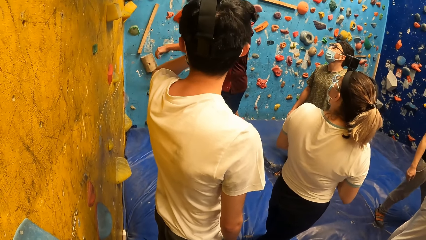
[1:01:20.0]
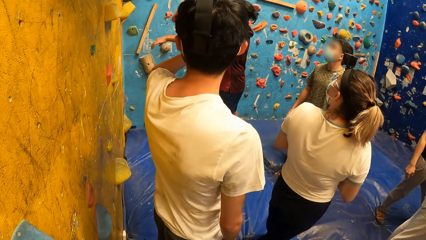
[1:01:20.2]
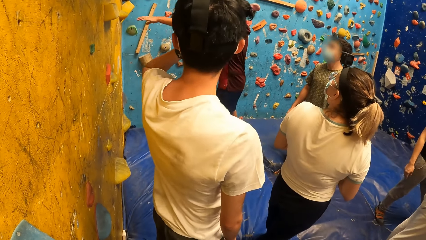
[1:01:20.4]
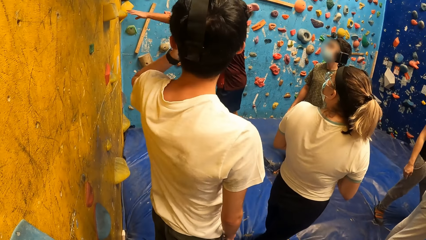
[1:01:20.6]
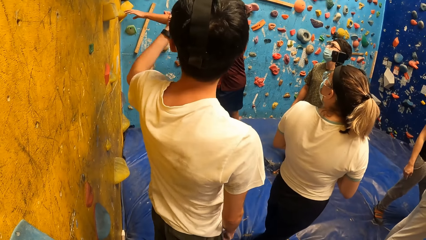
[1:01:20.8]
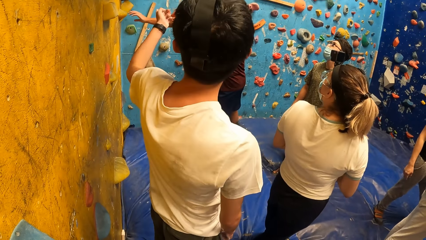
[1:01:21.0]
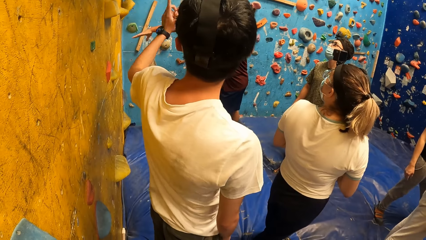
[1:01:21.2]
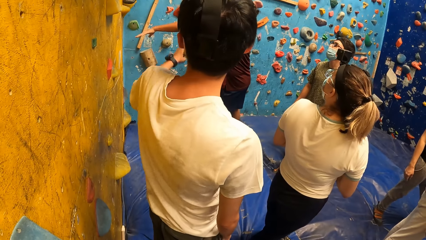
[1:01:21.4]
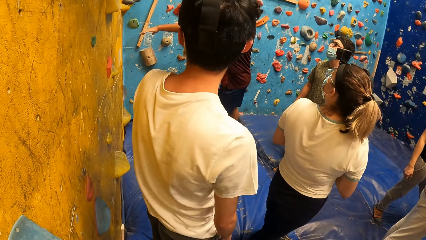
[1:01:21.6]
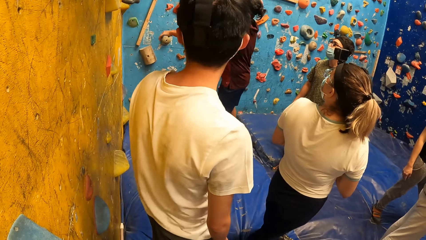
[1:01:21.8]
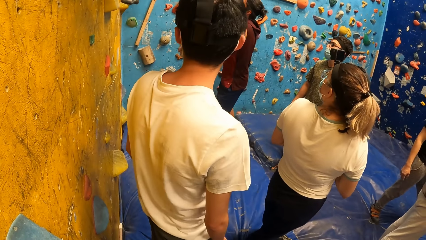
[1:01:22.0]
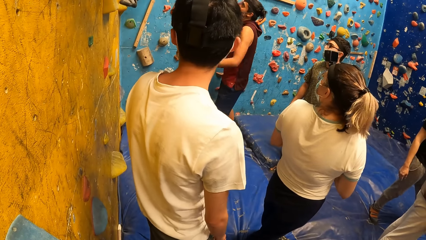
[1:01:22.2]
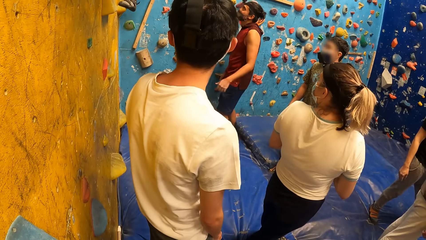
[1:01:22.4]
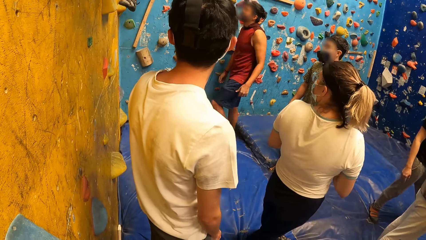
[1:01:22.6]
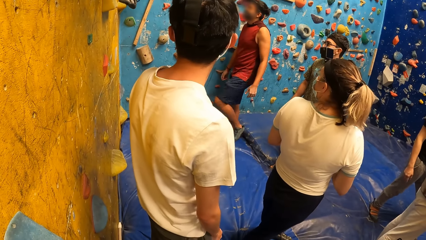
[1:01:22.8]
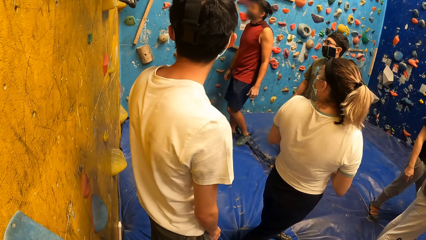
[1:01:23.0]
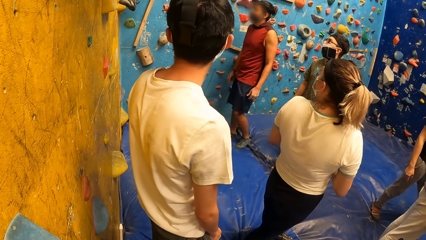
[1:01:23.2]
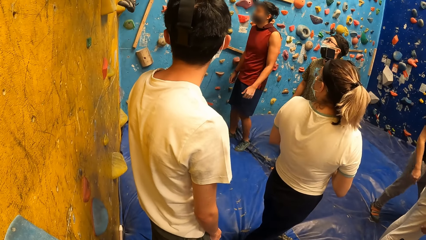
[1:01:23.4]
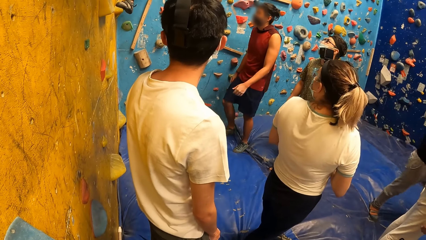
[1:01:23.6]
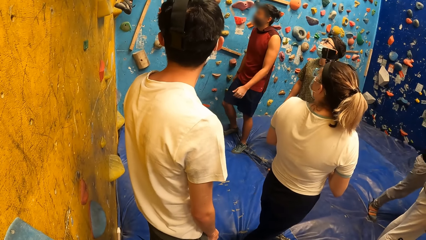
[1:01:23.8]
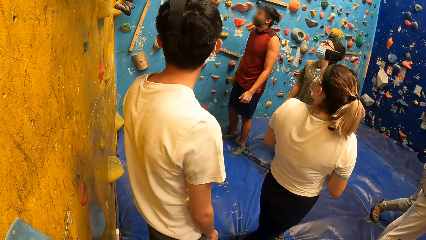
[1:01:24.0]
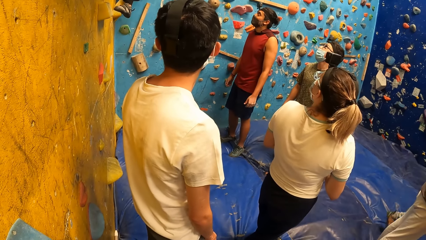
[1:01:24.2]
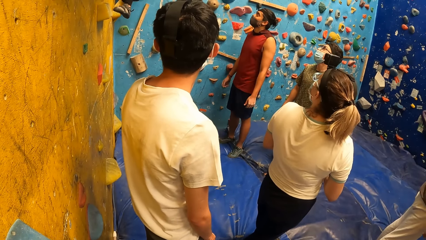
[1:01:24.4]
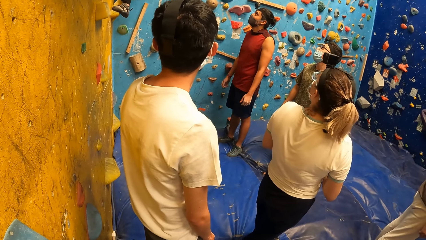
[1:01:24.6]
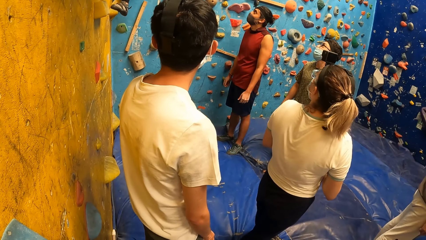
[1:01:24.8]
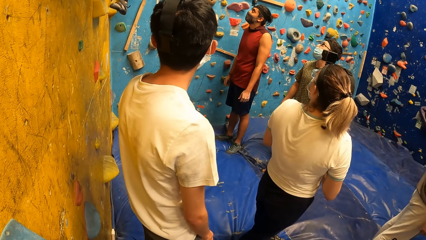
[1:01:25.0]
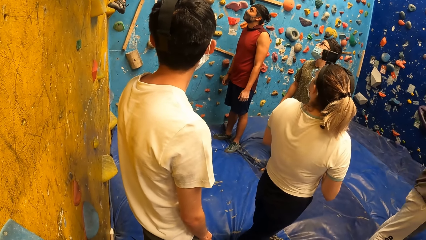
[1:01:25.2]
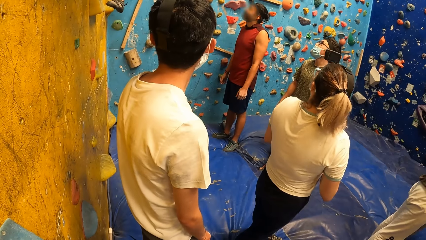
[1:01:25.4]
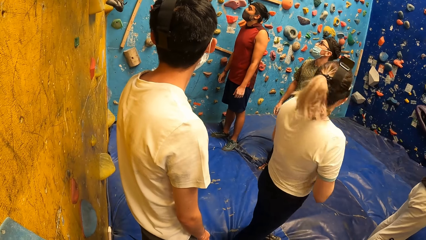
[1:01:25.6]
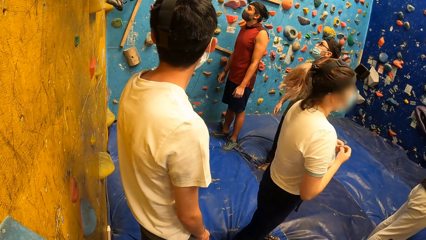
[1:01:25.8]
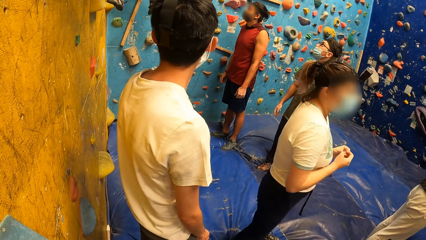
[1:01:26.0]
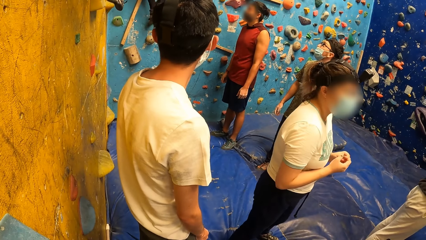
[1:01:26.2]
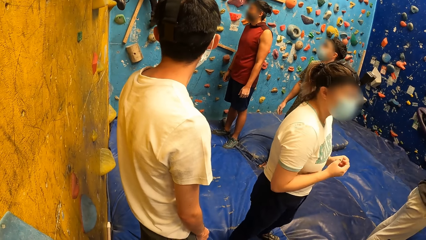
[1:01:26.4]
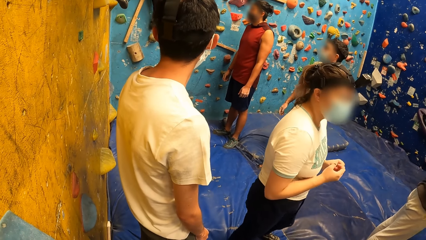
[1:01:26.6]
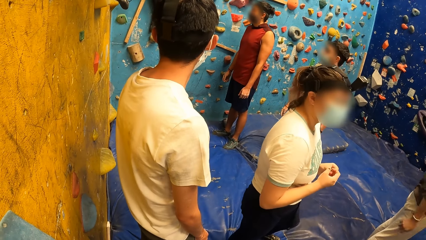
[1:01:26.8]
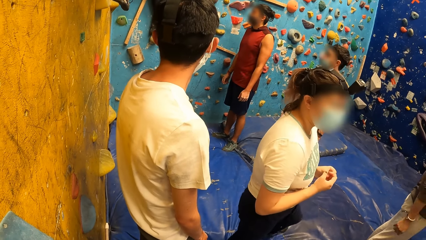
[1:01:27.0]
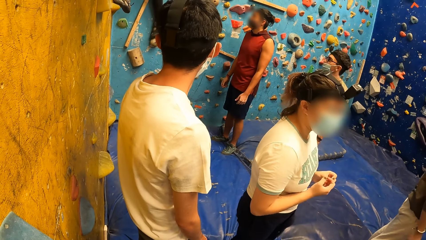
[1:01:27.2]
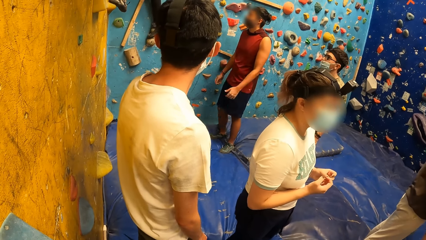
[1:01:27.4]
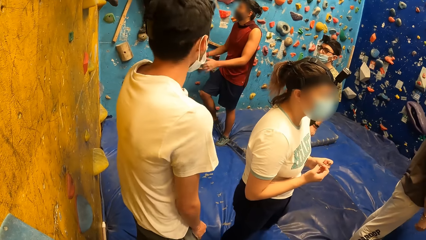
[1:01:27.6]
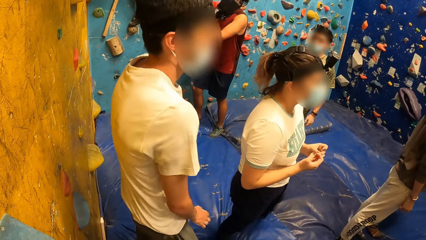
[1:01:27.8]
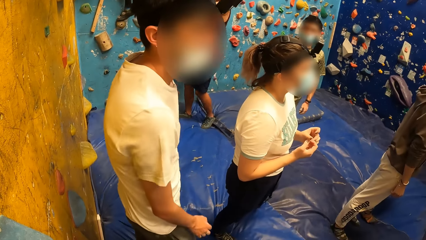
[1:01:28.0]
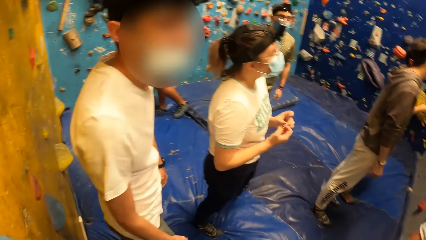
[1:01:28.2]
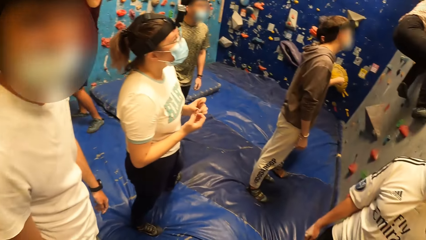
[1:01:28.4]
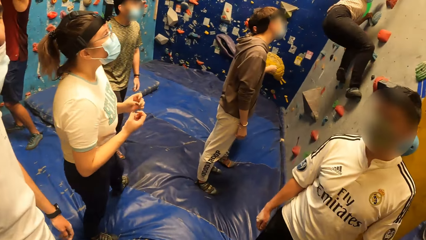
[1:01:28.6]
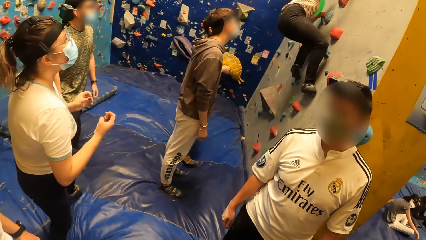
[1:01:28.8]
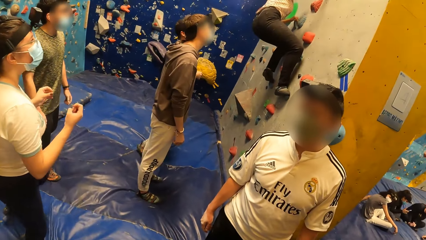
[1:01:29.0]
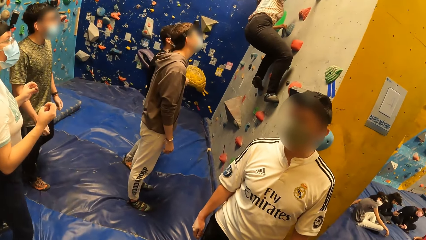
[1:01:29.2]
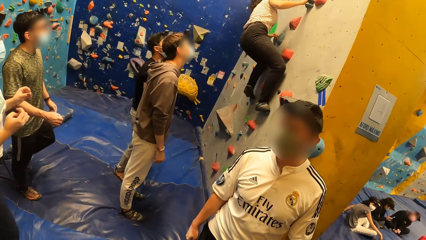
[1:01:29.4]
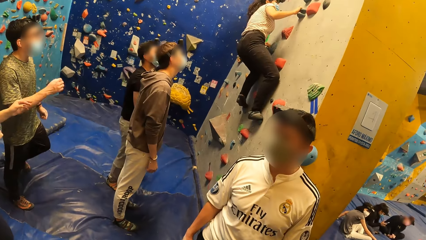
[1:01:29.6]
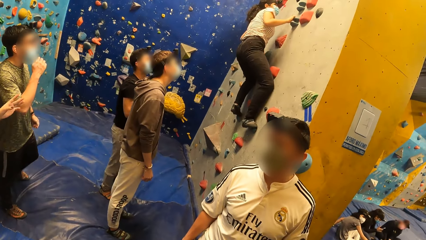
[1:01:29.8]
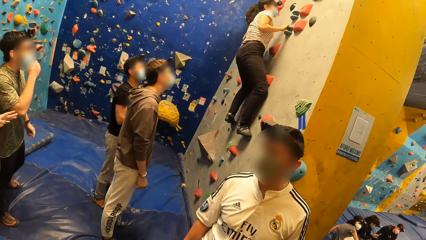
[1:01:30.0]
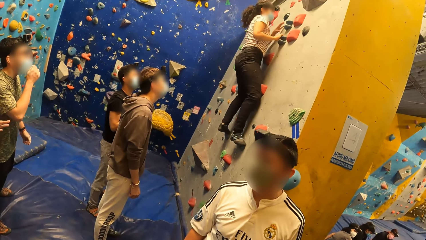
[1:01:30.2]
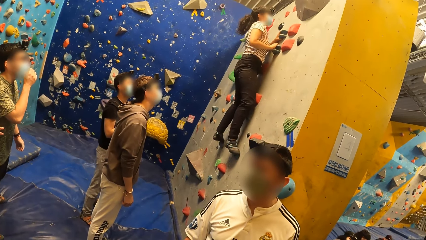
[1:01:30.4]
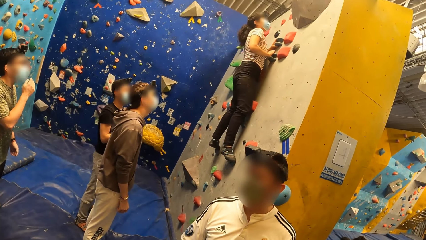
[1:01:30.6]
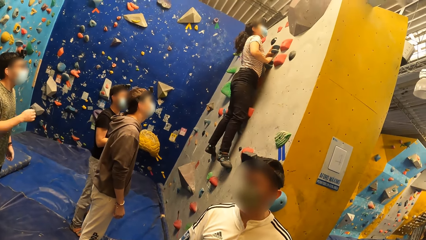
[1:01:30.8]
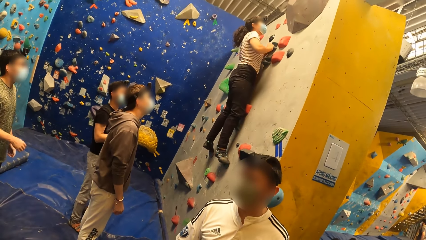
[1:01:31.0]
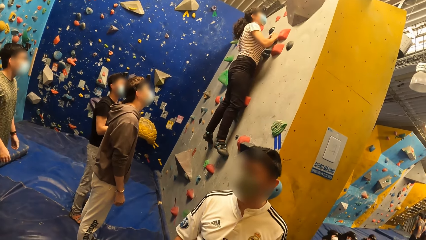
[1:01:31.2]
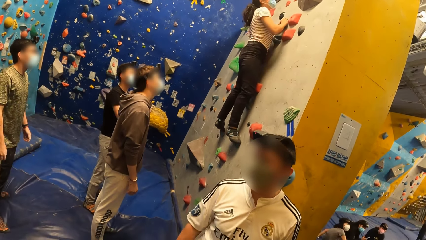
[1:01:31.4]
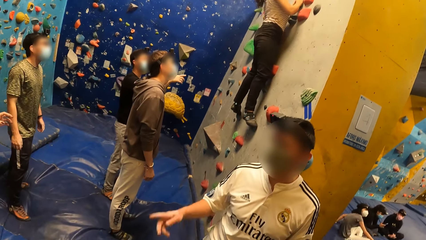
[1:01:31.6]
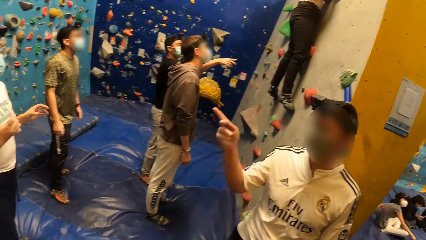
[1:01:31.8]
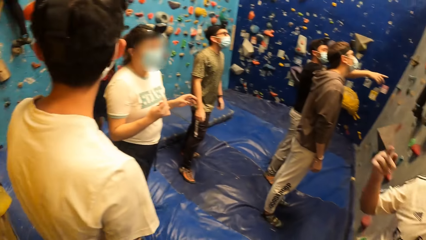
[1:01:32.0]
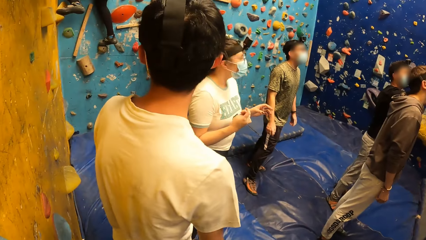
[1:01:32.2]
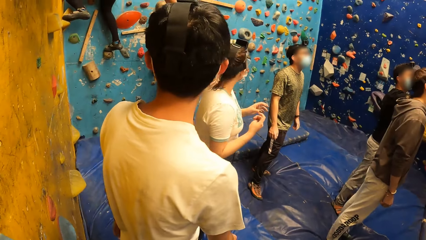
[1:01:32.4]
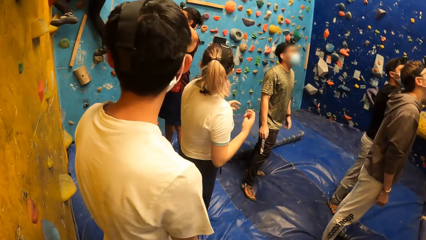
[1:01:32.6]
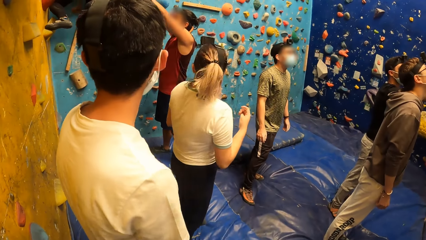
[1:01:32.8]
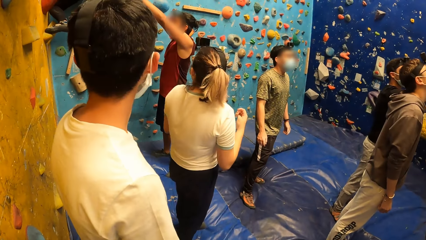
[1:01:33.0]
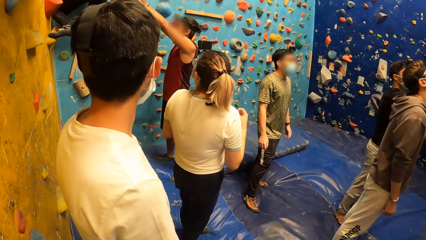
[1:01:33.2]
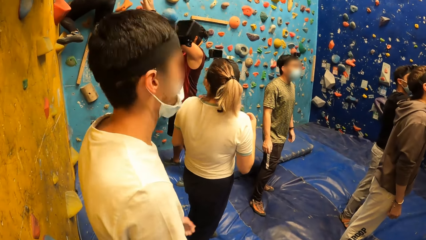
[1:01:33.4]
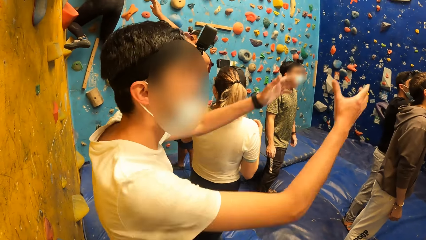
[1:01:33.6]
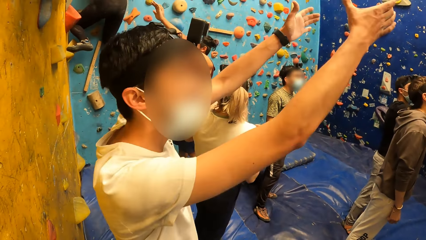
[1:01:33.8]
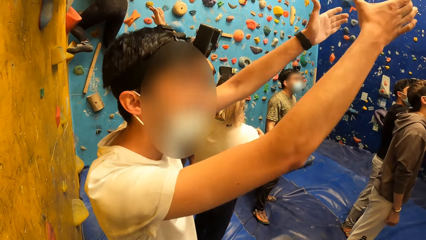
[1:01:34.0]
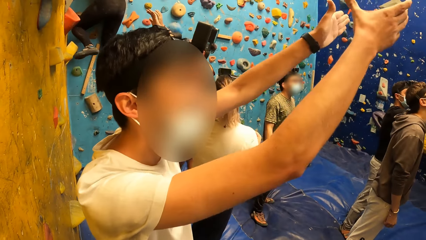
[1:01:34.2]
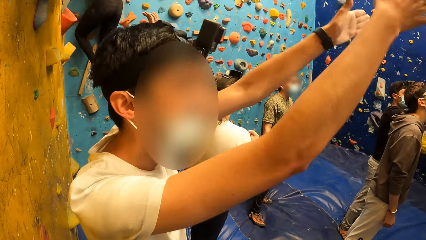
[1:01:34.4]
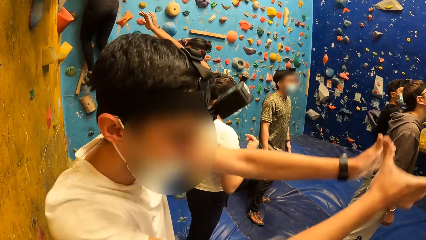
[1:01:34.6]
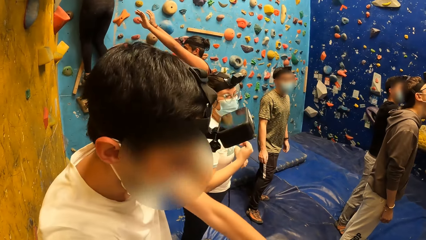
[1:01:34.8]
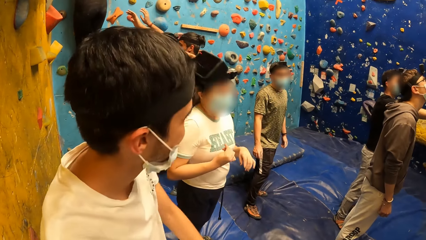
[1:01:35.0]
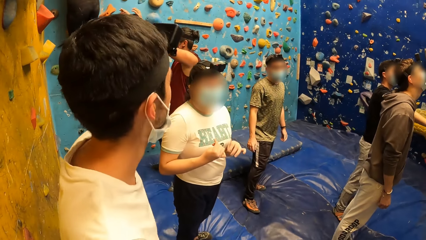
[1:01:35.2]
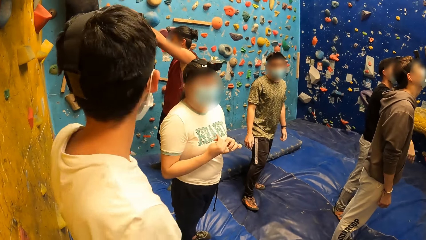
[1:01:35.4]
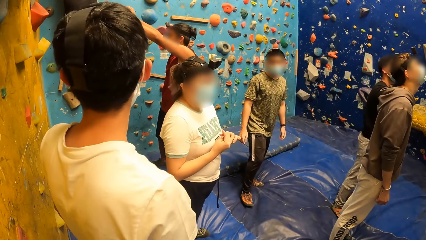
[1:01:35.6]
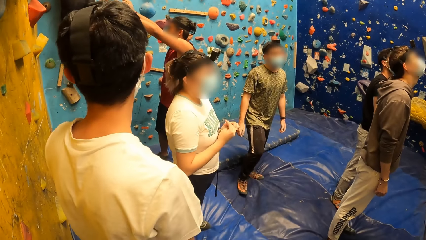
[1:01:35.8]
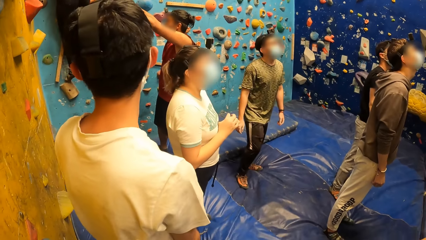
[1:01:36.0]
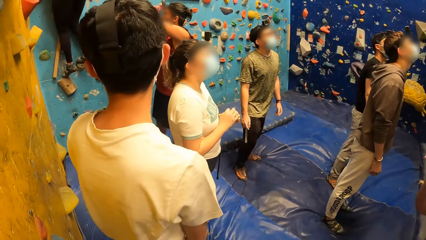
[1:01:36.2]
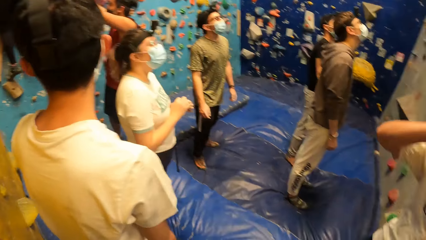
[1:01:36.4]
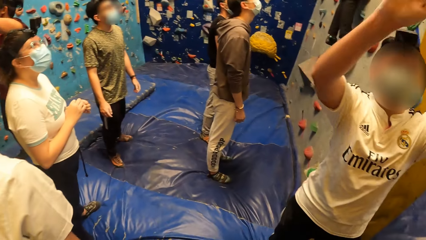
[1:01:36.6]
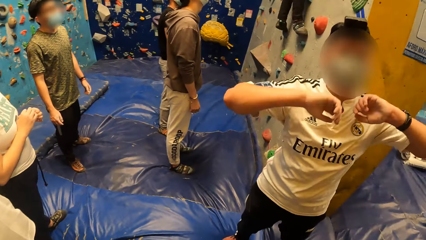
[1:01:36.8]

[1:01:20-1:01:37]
A man looks at the wall. The camera wearer looks around the room. Another man points at the wall. The first man looks at the wall. The first man talks to the other man.
